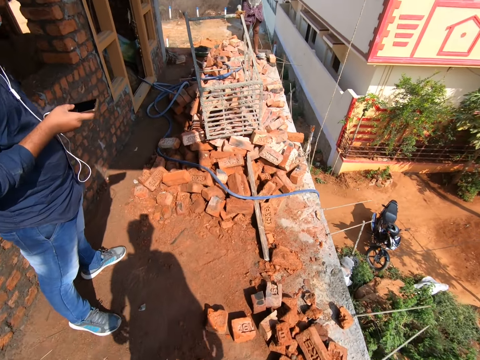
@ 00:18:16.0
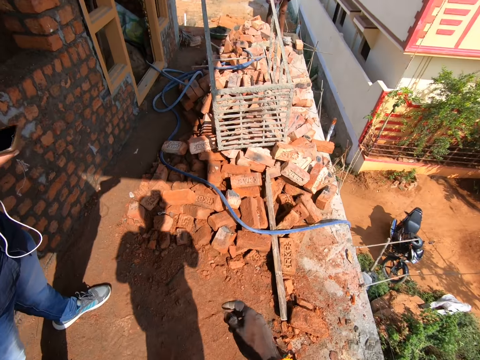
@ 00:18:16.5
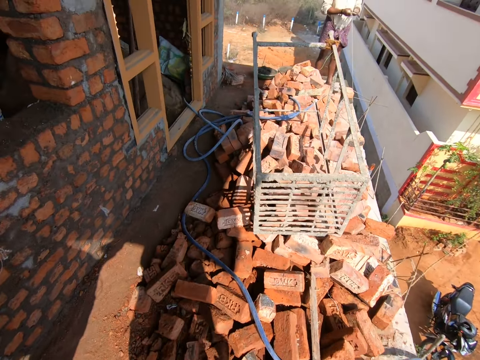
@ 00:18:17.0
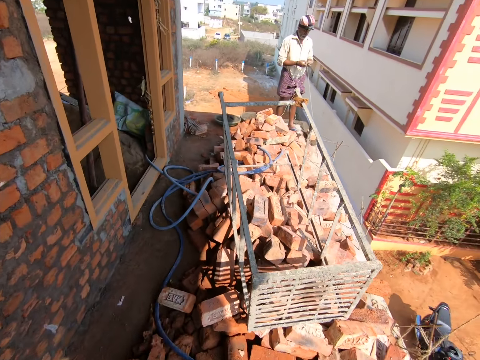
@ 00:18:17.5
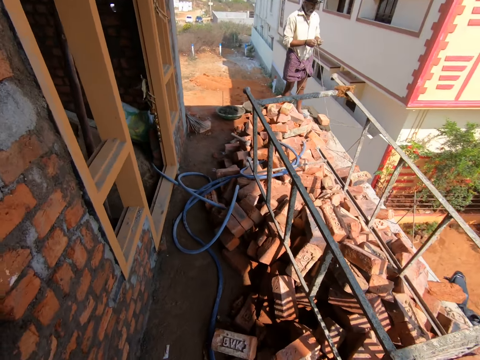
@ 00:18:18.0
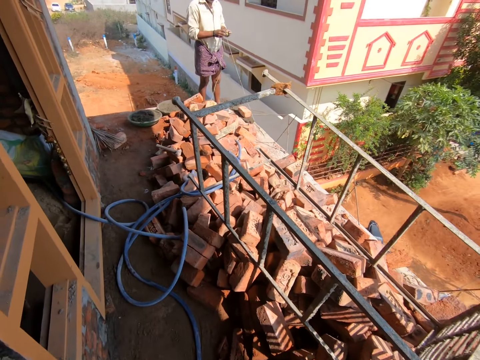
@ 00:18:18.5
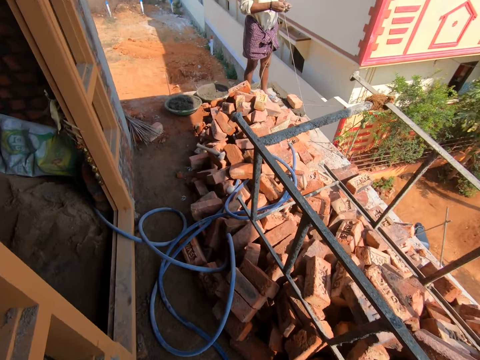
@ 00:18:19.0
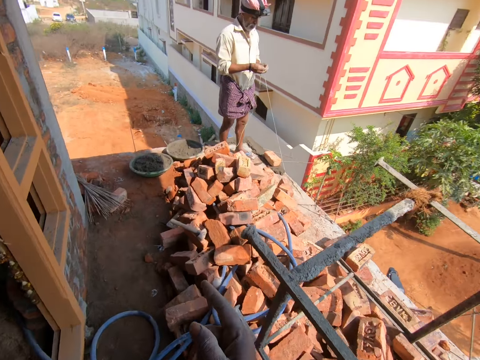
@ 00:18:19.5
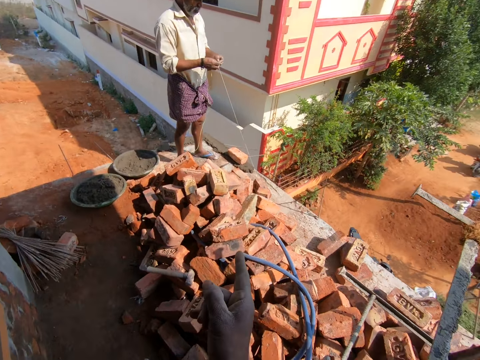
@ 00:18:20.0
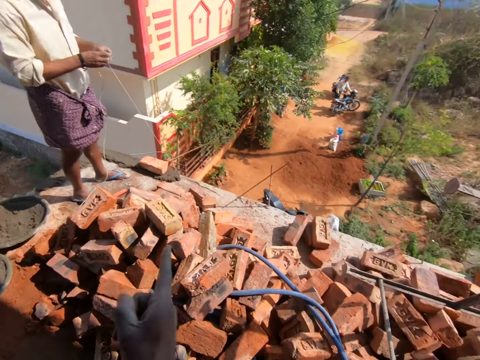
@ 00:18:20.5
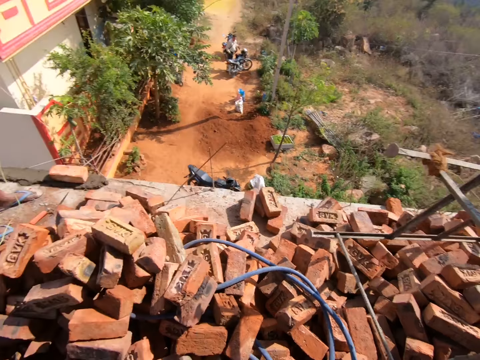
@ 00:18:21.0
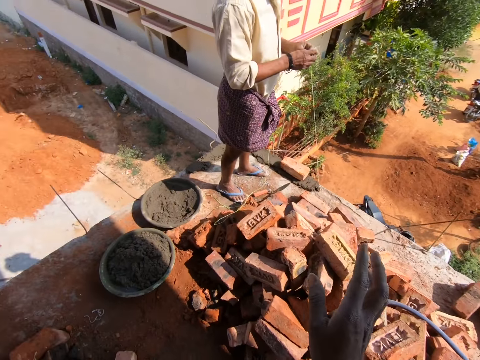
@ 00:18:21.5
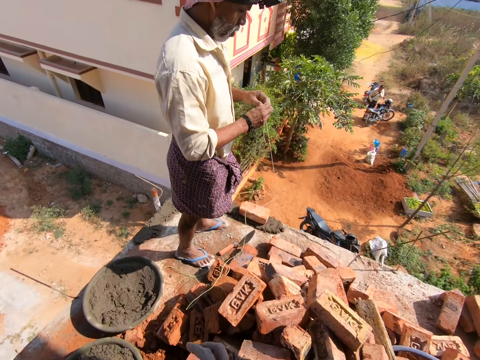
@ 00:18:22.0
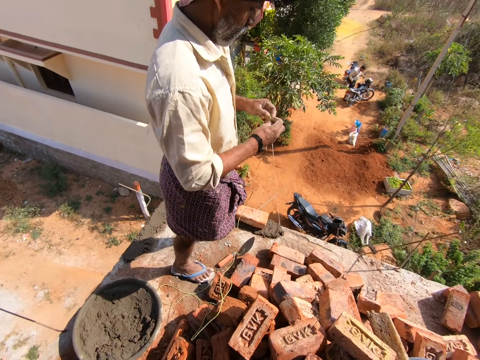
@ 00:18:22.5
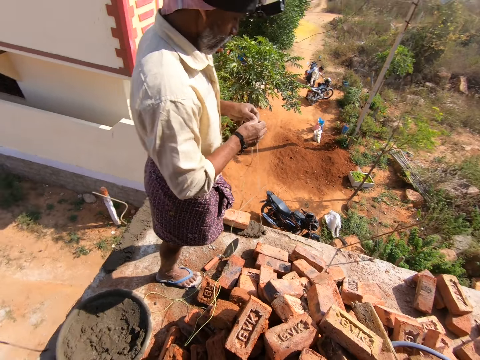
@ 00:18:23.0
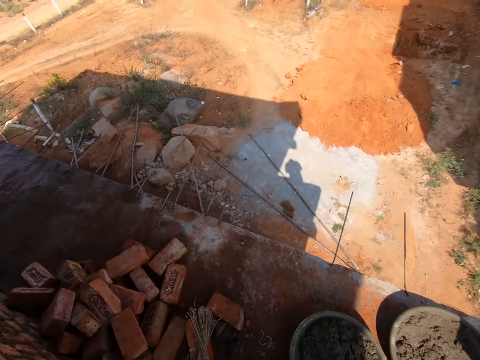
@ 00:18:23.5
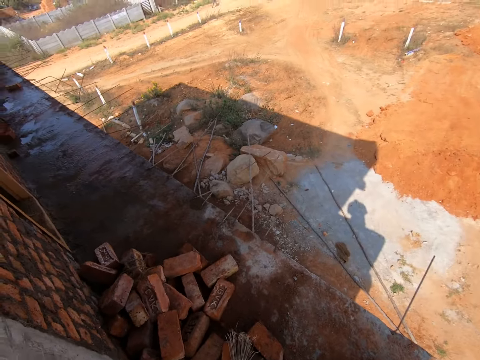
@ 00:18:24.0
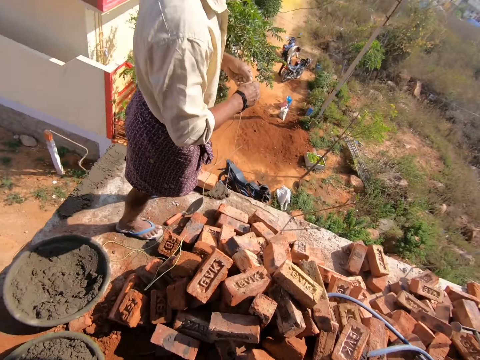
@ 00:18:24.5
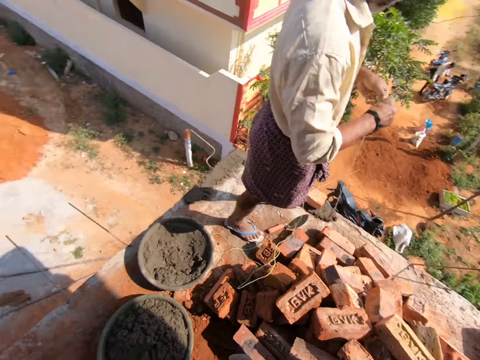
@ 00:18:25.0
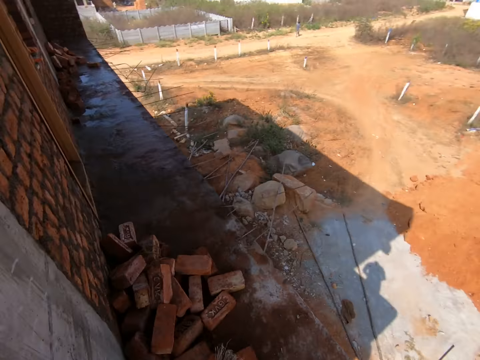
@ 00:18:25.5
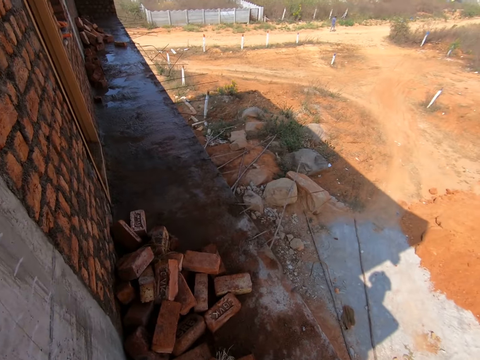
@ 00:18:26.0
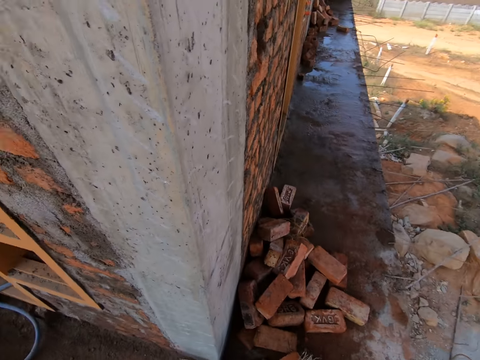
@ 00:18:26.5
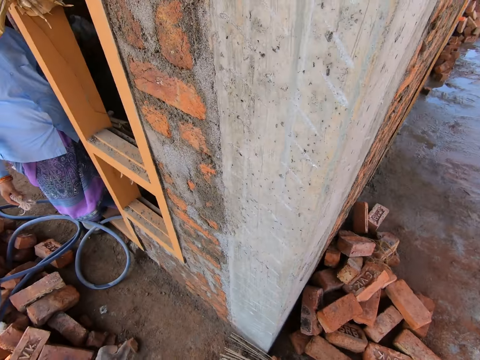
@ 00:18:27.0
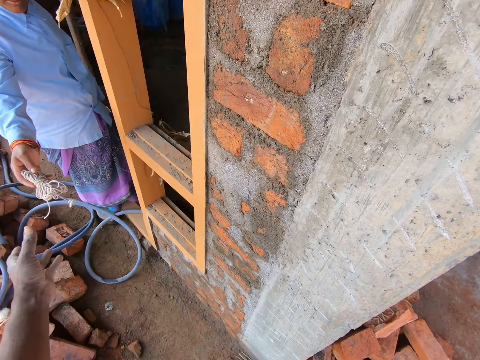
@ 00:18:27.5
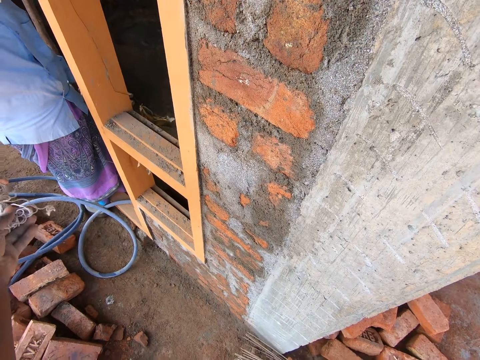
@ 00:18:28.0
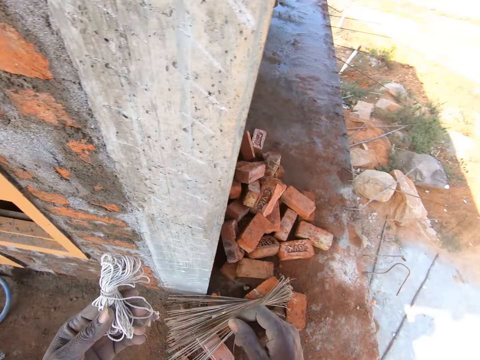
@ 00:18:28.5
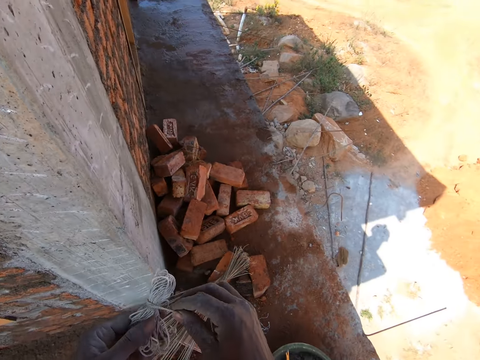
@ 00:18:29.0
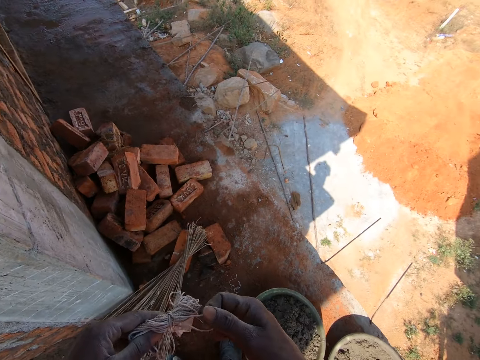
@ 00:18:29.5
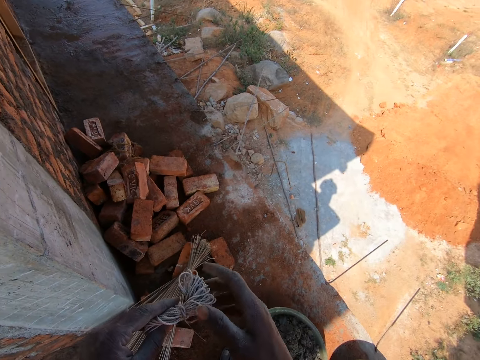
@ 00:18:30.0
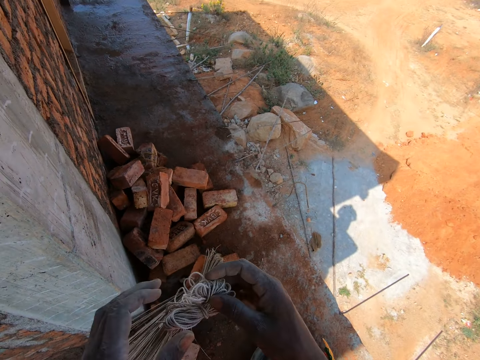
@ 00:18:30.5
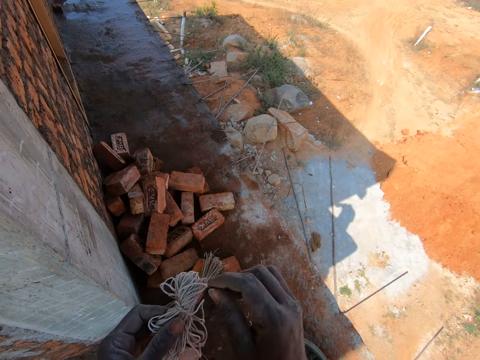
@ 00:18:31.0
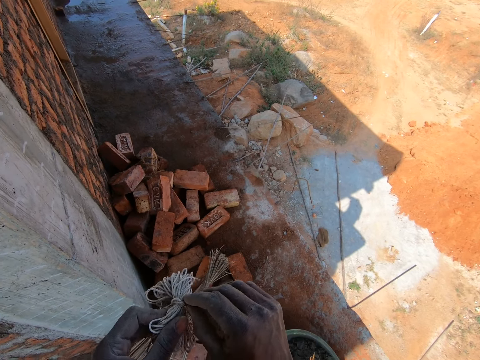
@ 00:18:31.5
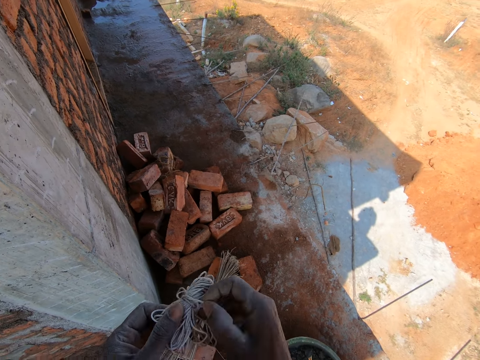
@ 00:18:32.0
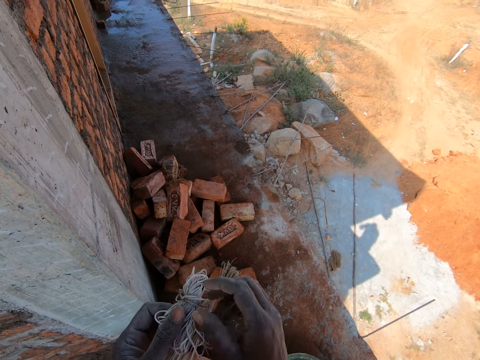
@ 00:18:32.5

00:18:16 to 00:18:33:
The camera wearer walks around the construction building. A person holds a string. The camera wearer converses with a man. They gesture. They look around. The person unties the string. The camera wearer turns. They look around. Another person holds a string. The camera wearer stretches a hand to the other person. They take the string from the other person. They move a hand. They hold the string with both hands. They untie the string.

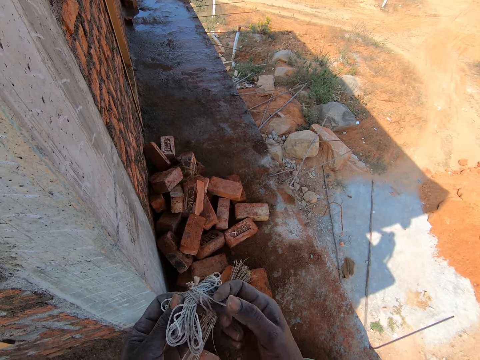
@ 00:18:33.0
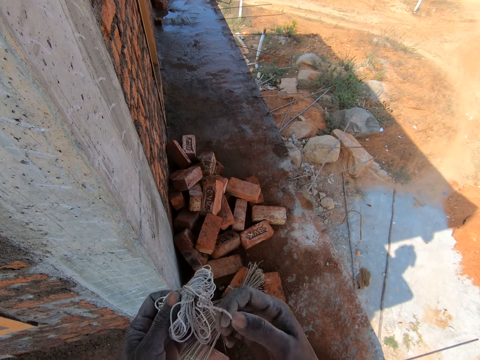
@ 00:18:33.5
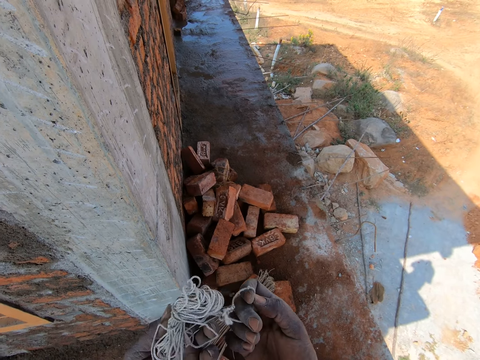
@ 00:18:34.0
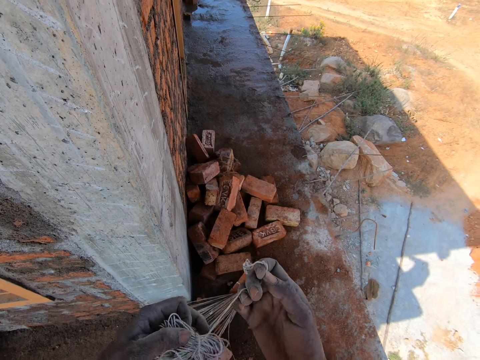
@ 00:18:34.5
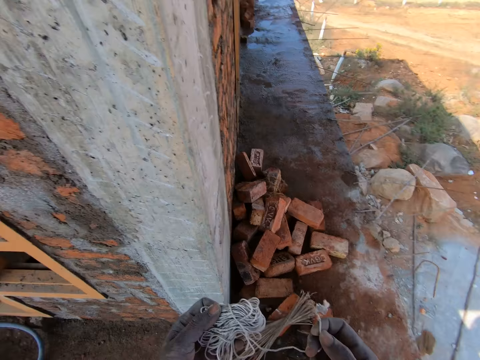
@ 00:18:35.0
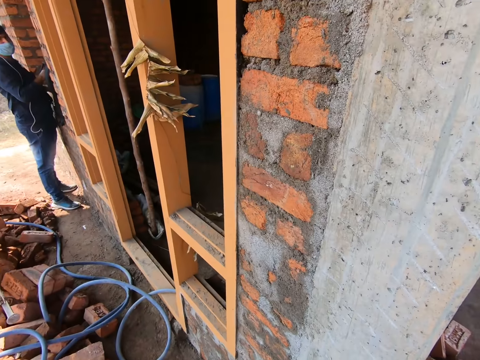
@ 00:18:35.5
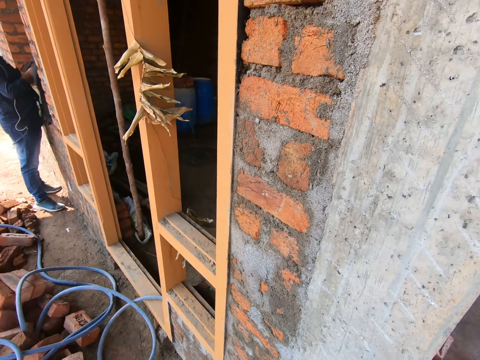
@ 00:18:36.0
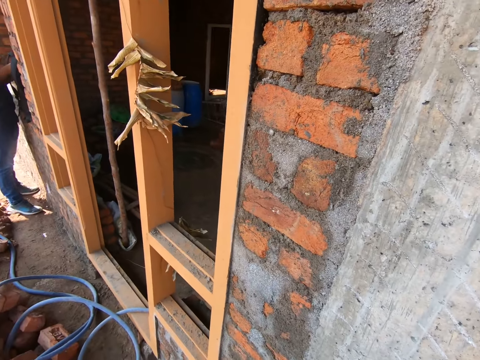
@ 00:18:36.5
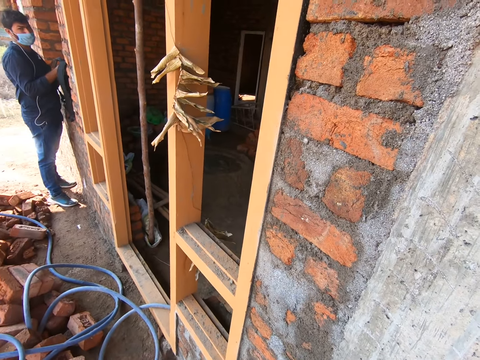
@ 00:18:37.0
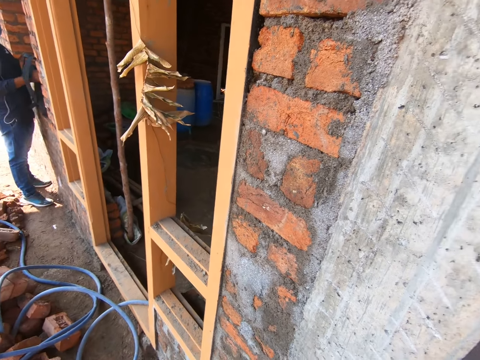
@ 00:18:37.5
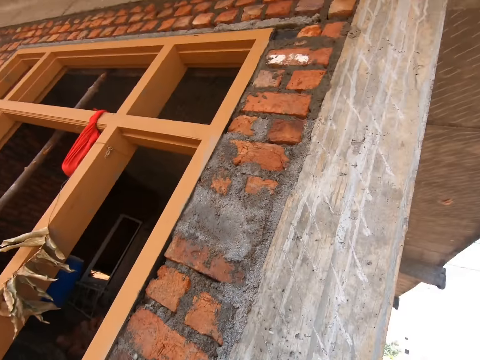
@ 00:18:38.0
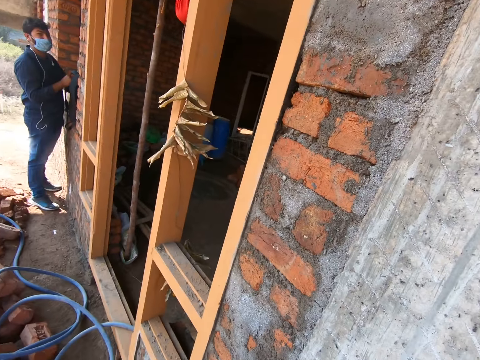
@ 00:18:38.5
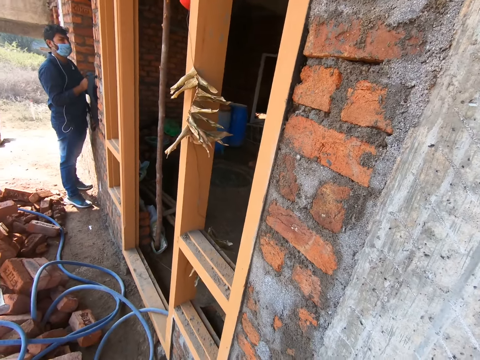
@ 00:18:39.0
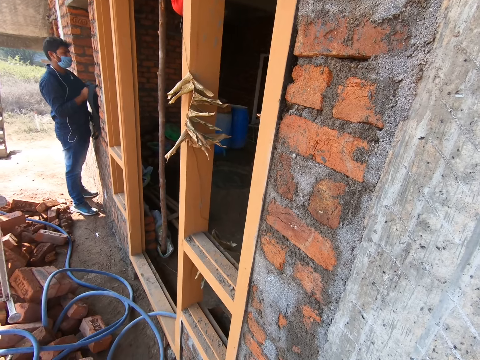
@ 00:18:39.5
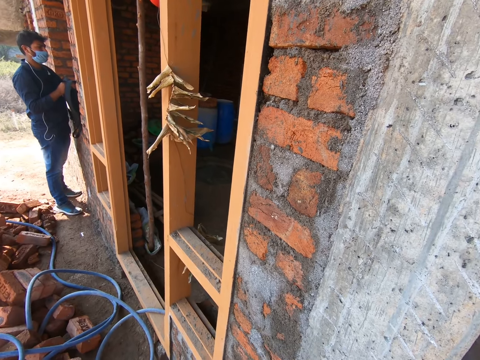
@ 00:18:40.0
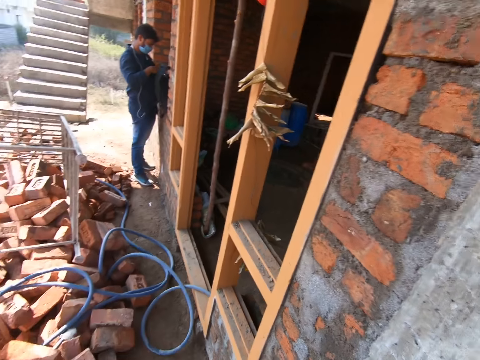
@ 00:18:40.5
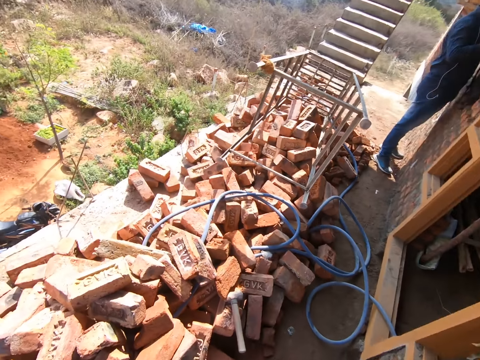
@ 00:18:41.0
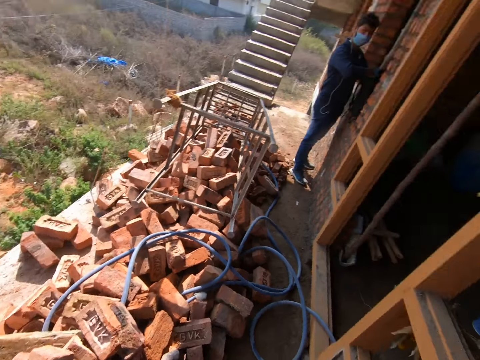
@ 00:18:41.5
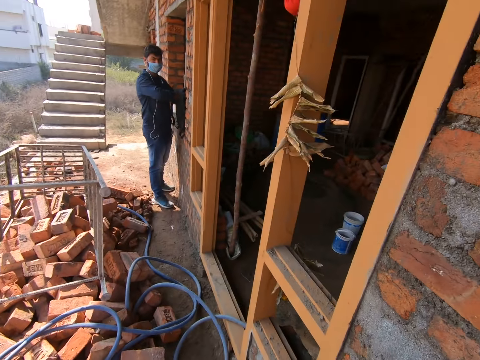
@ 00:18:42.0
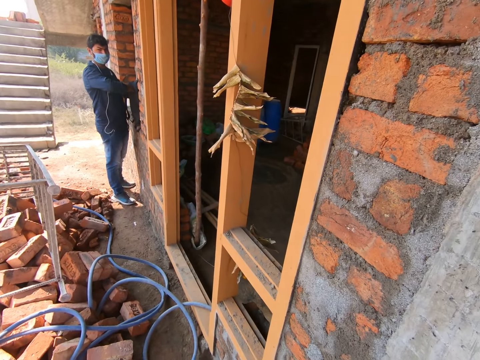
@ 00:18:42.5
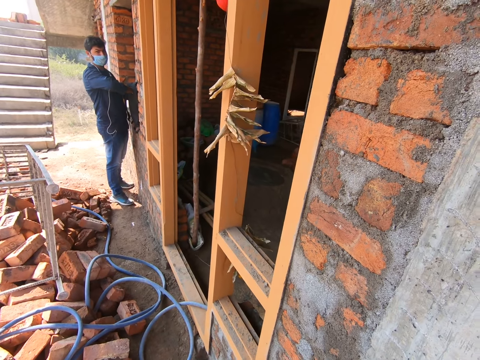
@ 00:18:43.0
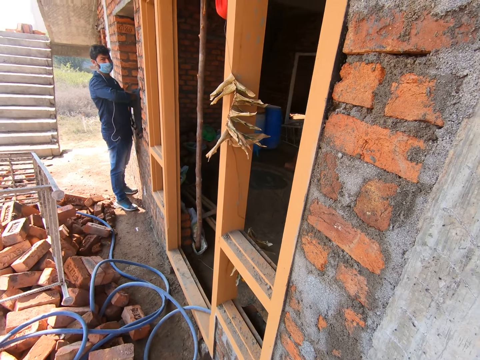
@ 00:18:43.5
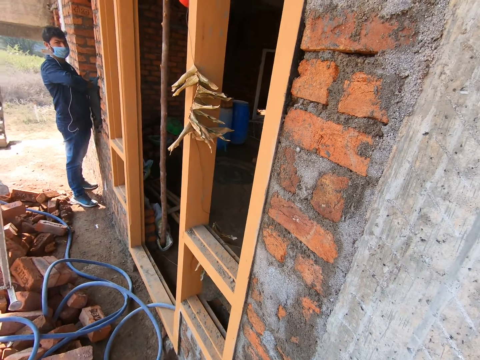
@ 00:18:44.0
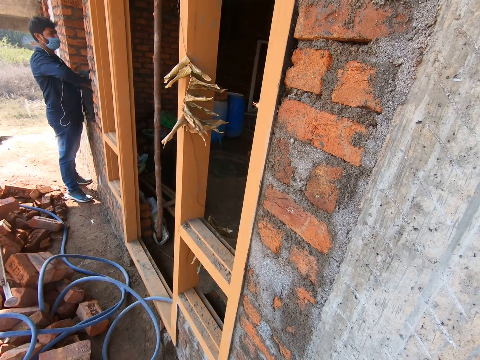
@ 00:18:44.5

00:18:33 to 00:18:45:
The camera wearer stretches the string. A person stands near the building window. The camera wearer looks around the site. The person looks in the building. The person looks around.
